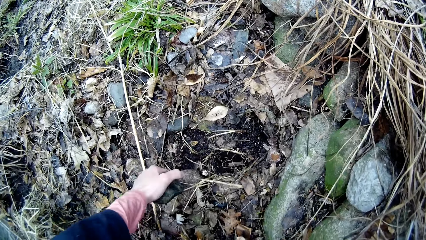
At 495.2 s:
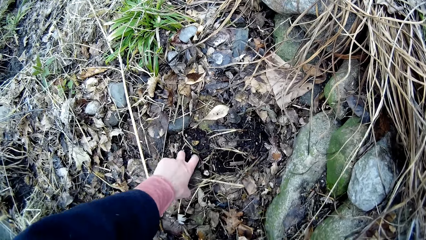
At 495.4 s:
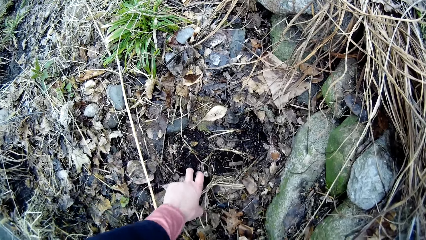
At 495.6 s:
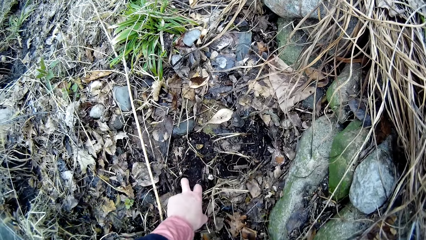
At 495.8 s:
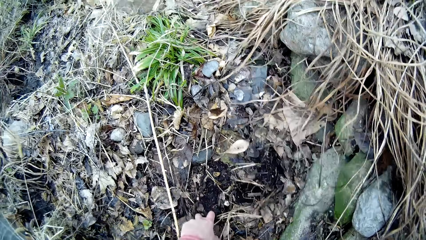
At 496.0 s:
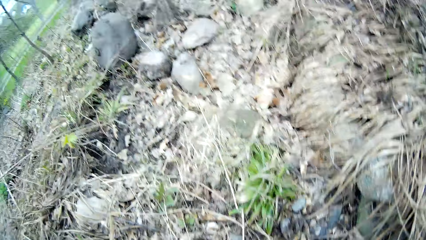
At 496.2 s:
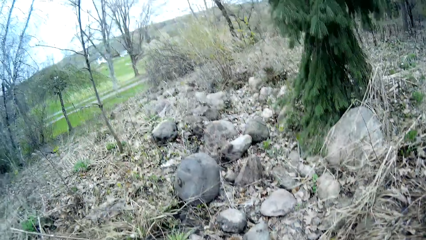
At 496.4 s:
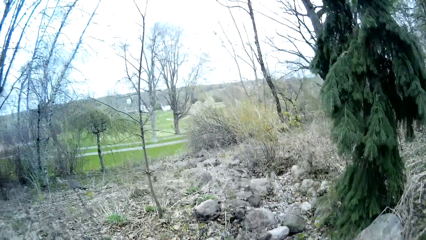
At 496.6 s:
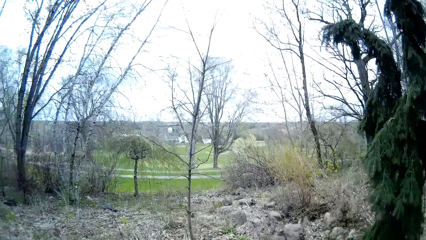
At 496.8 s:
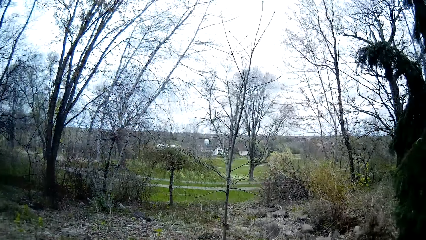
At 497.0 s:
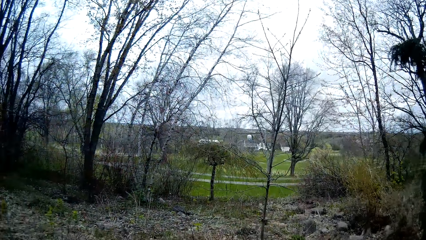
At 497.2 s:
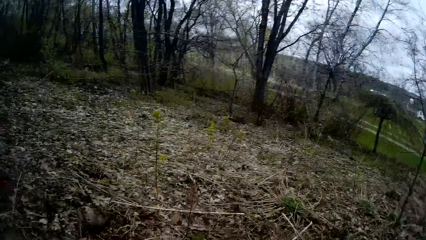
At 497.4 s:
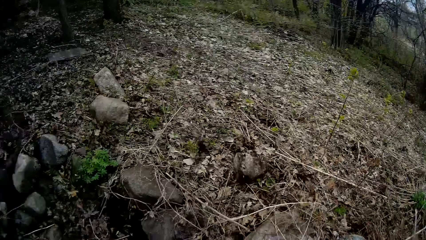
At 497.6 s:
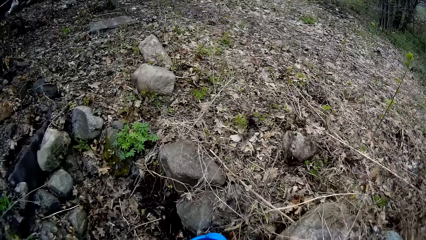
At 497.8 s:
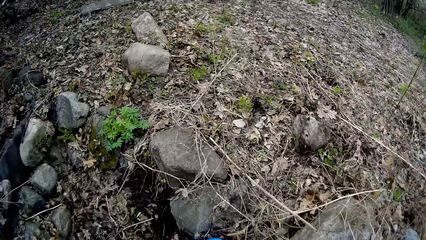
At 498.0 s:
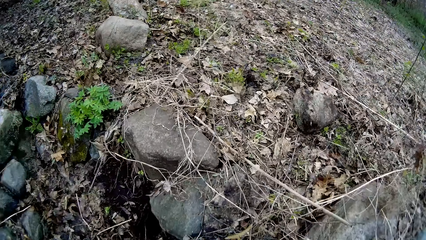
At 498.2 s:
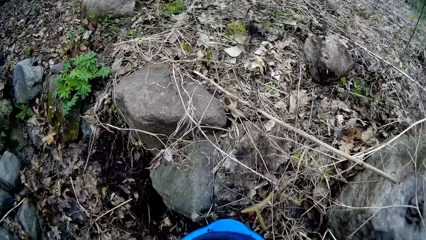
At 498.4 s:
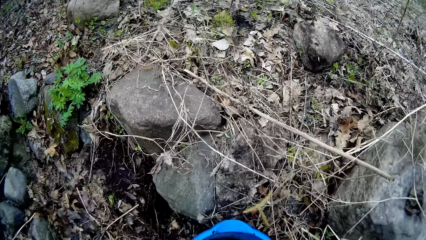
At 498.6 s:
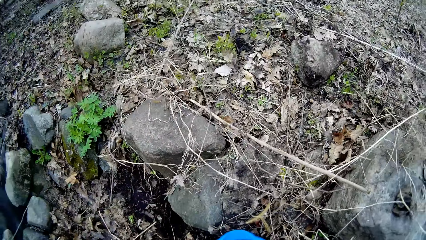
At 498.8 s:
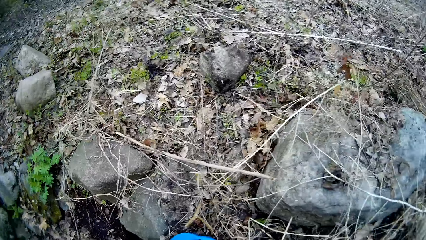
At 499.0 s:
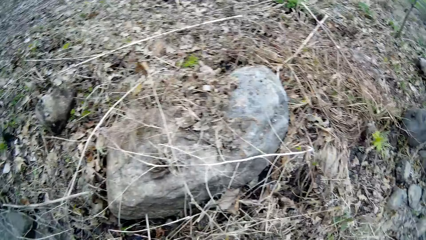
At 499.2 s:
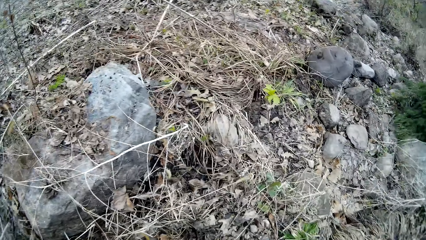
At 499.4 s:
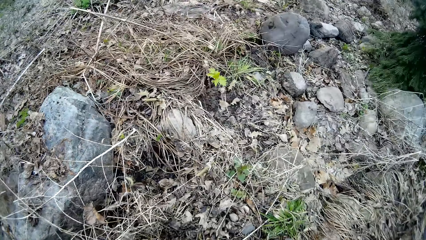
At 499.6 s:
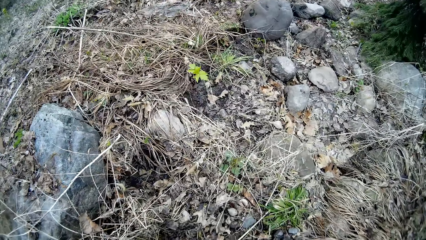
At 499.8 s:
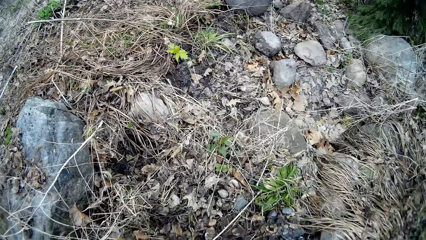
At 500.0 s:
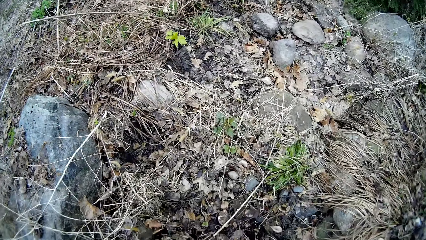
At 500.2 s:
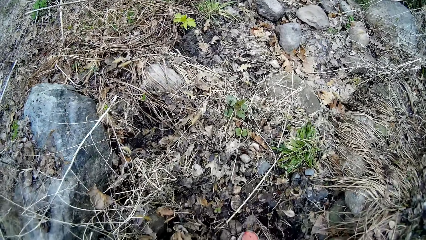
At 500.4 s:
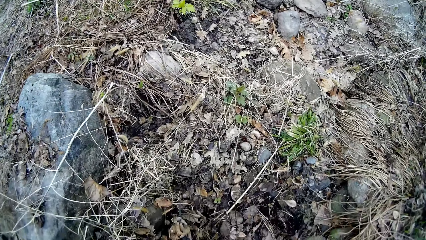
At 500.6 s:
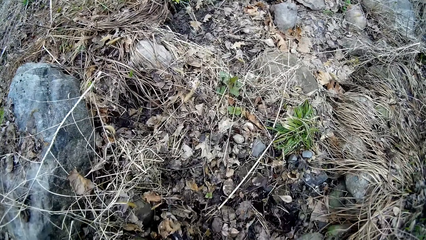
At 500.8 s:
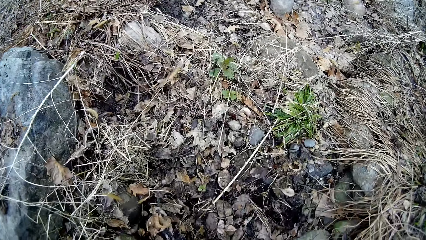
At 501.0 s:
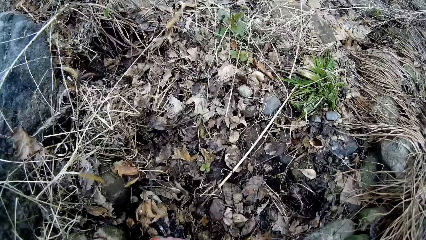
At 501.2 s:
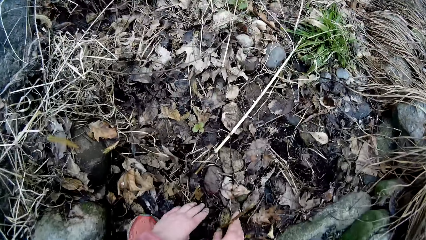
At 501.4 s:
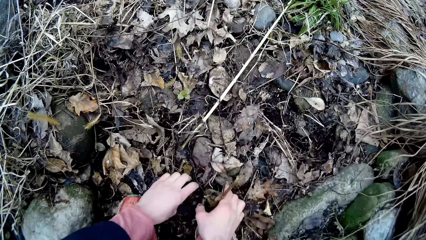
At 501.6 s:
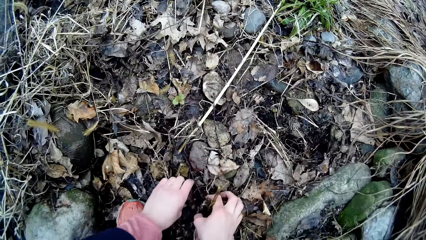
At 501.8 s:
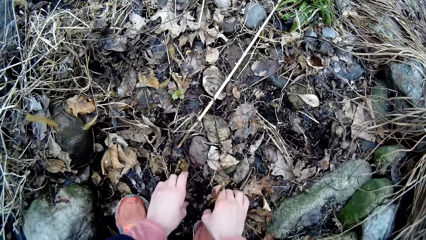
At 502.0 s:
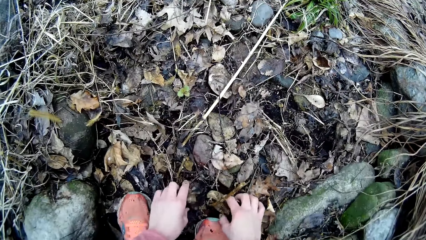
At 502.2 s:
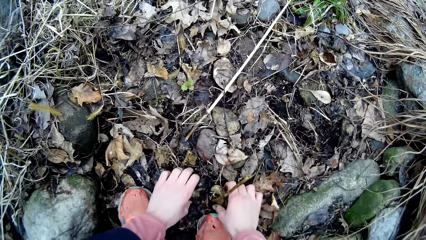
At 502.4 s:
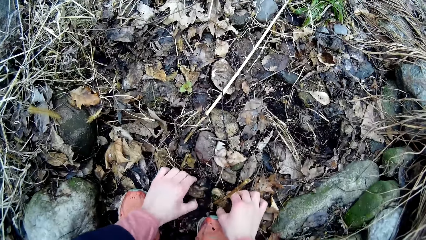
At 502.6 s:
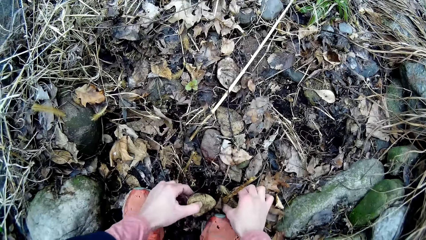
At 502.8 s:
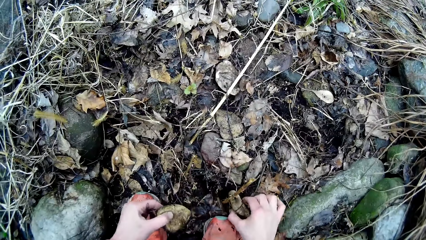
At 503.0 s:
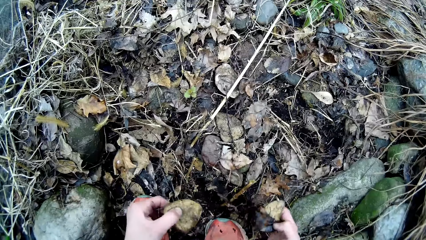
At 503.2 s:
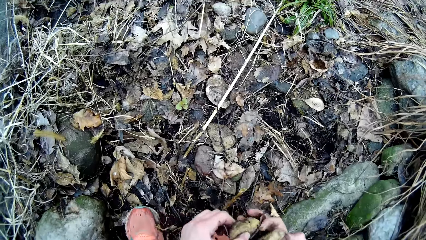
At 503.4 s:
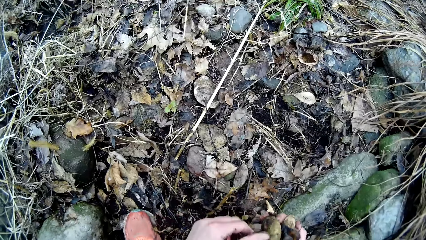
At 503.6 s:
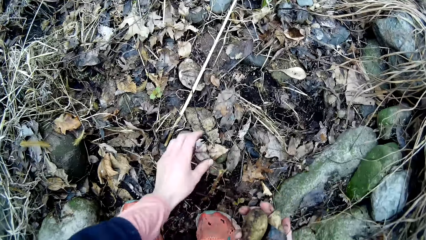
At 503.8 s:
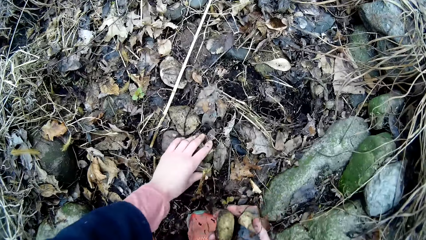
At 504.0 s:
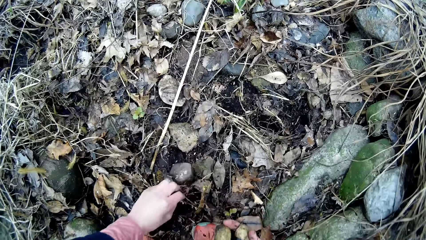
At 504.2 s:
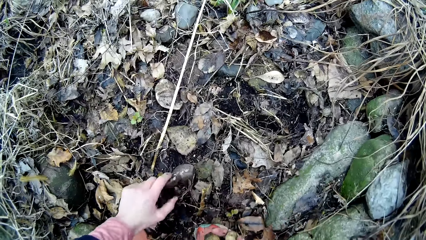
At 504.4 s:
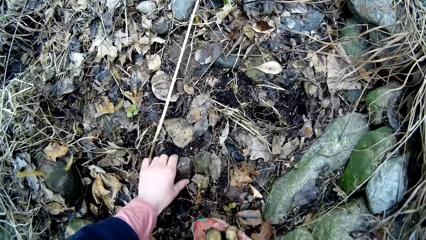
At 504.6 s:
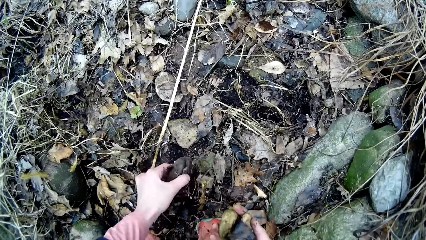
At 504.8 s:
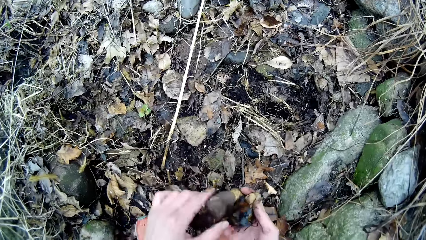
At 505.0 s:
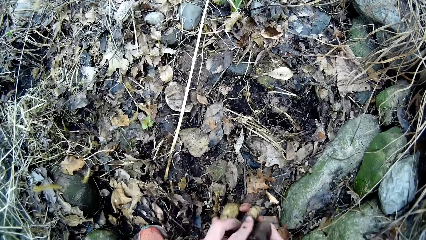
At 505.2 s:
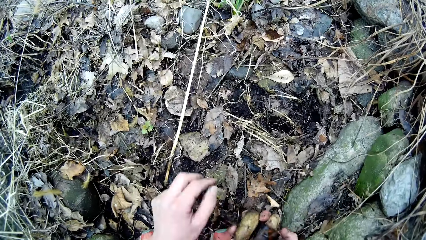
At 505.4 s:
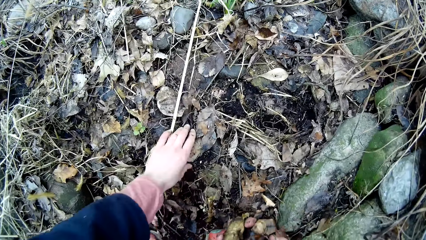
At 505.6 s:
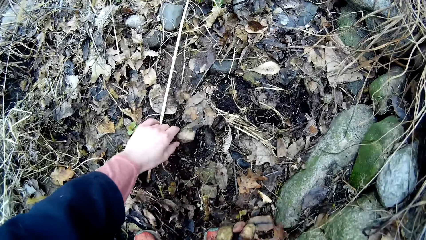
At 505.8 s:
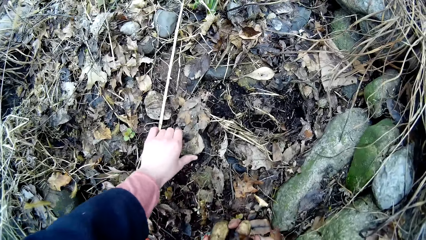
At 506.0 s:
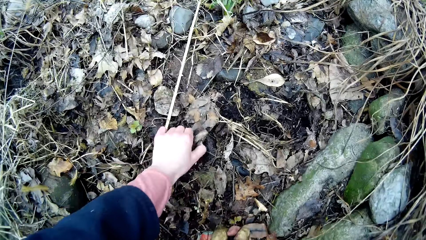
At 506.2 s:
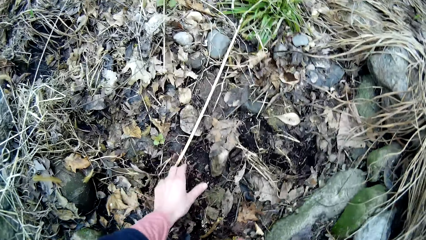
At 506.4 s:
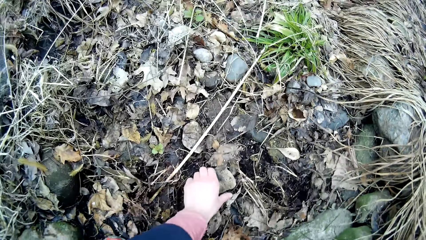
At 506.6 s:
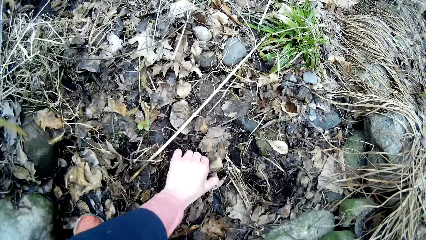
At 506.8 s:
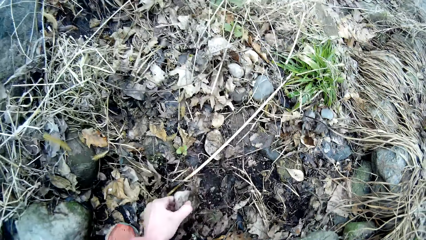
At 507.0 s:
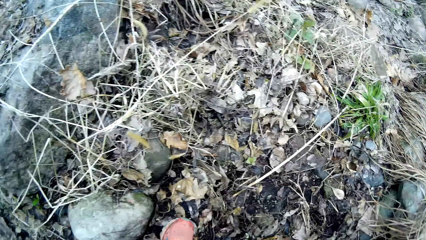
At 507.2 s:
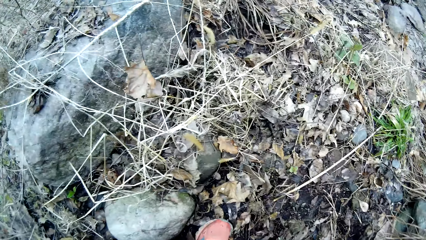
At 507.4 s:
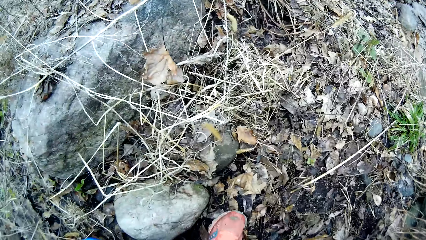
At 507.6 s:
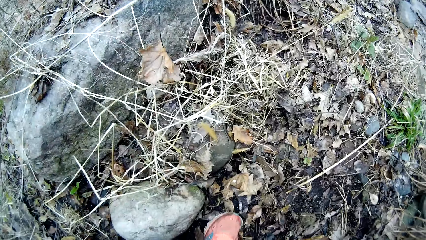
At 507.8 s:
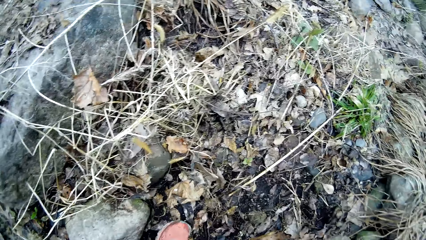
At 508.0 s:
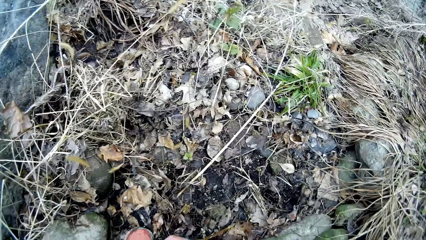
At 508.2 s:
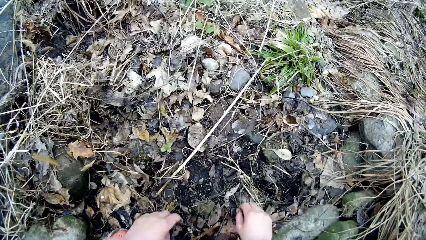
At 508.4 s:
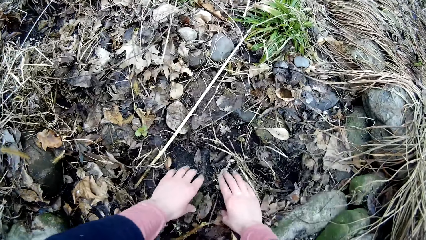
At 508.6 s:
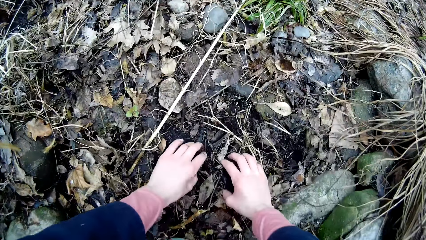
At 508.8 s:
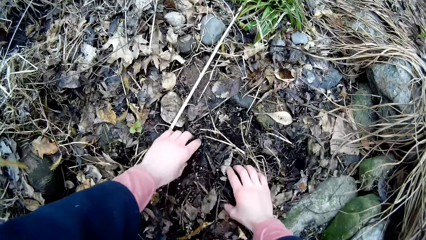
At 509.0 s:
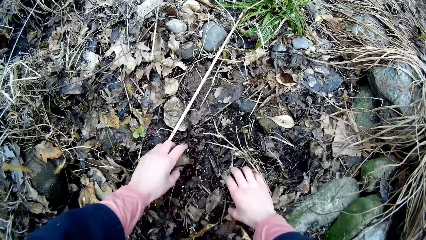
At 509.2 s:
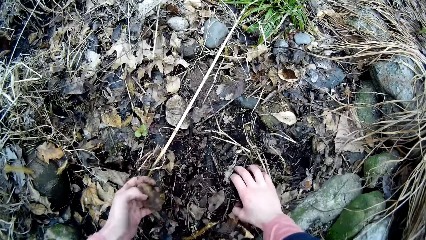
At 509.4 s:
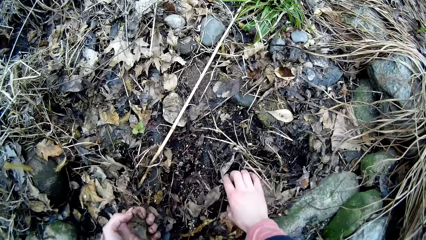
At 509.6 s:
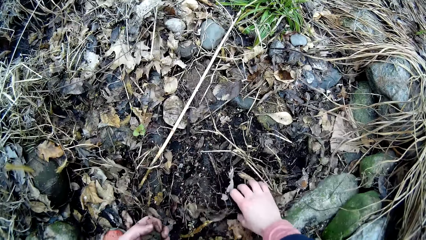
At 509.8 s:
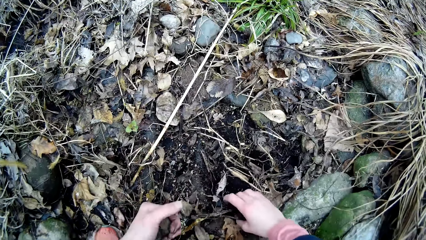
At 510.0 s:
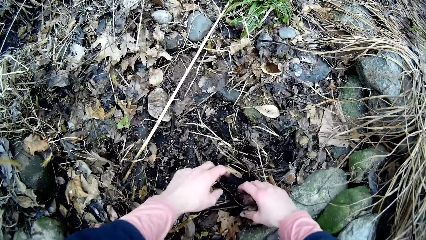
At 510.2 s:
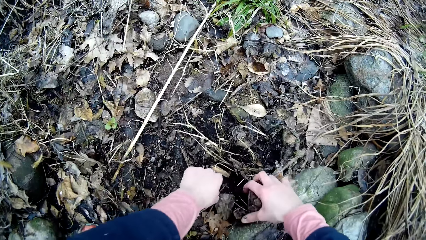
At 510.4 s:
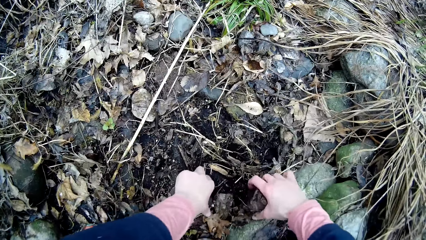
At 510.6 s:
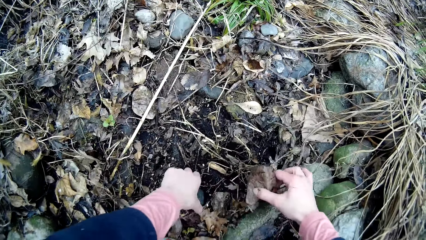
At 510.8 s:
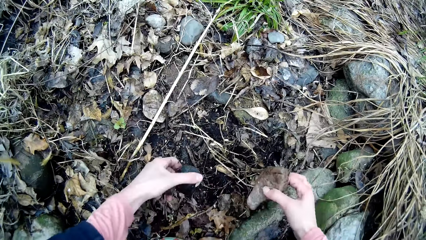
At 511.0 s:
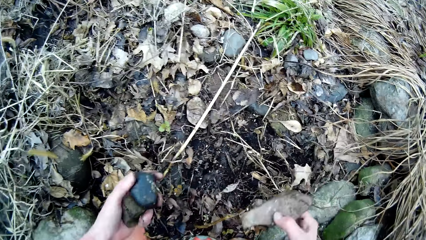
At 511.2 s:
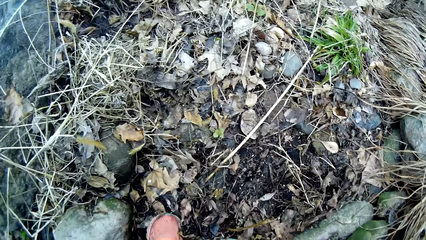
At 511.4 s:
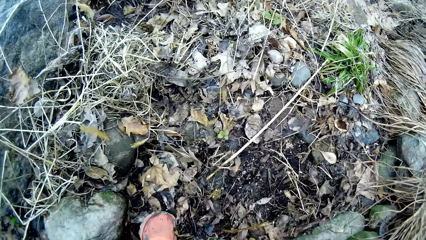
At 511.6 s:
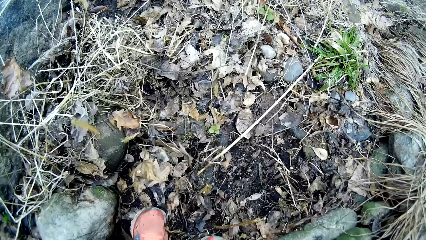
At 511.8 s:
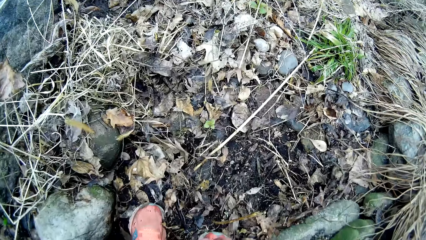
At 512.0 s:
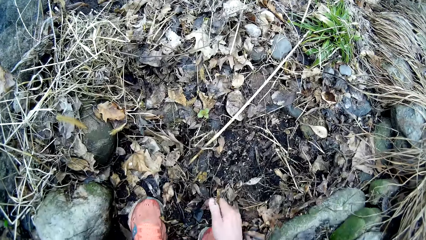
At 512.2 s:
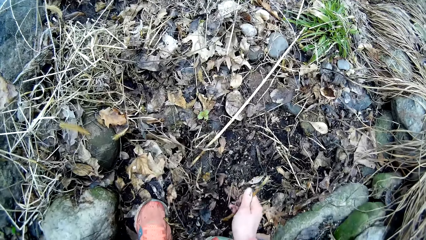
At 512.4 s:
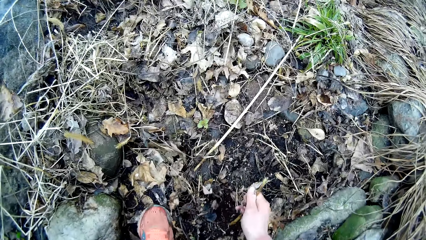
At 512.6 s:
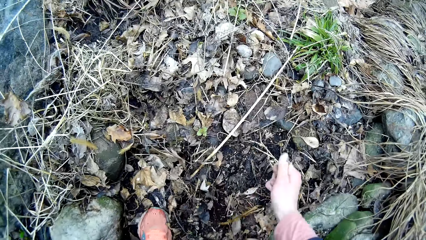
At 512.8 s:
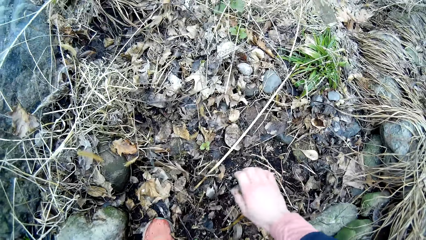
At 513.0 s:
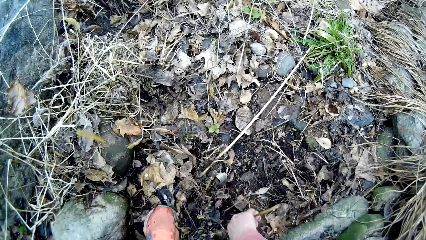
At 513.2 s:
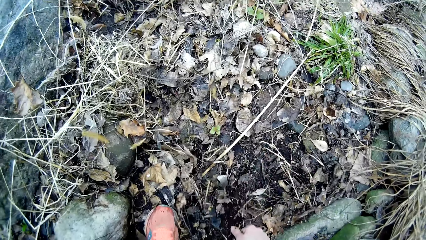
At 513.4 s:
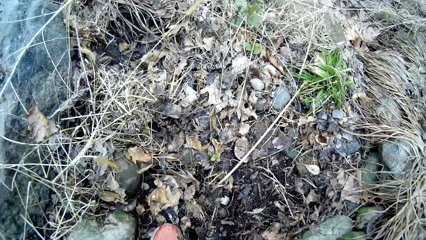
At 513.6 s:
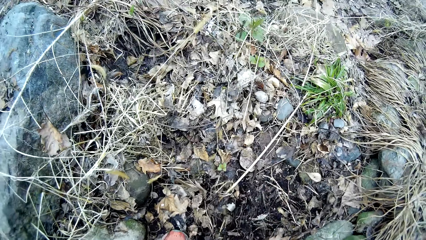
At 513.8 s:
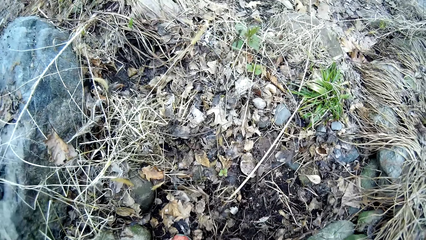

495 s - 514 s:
The camera wearer drops the rocks in the bucket. She searches the ground for rock with both hands. She transfers rocks from her left hand to her right hand. She picks rocks from the ground. She transfers the rocks from her right hand into the bucket. She transfers the rocks from the ground into the bucket with both hands. She picks rocks from the ground. She drops the rocks in the bucket. She pulls out weed from the ground with both hands.
